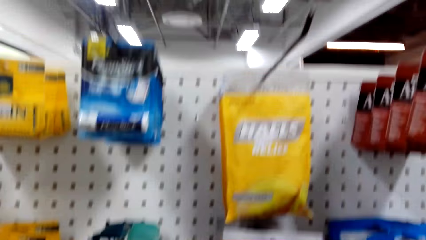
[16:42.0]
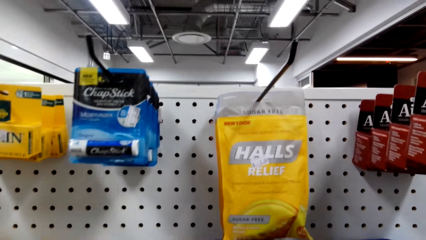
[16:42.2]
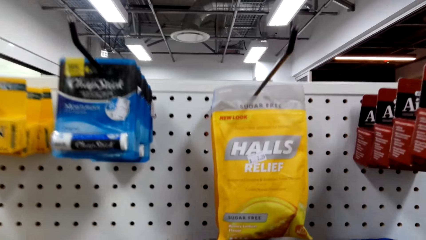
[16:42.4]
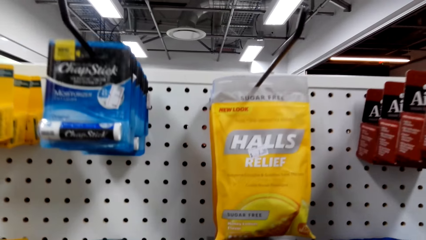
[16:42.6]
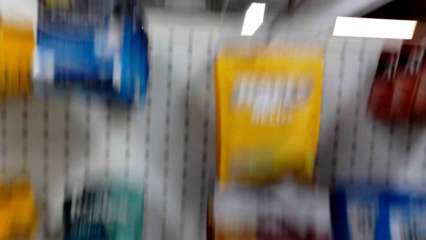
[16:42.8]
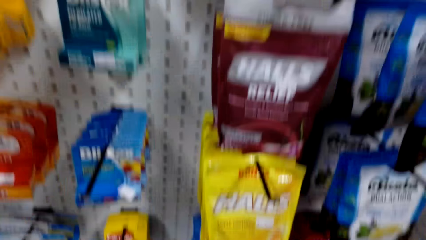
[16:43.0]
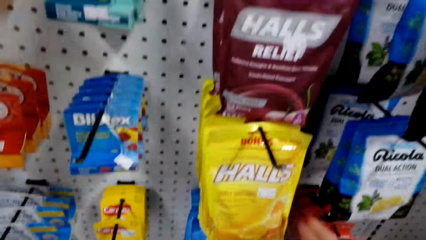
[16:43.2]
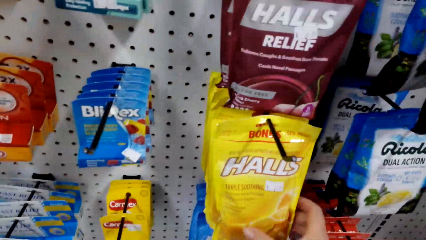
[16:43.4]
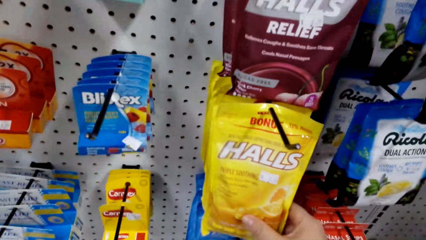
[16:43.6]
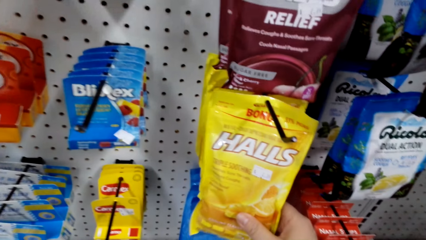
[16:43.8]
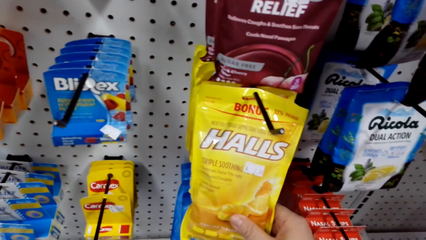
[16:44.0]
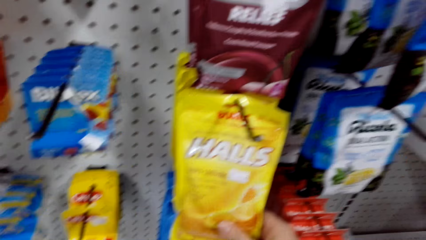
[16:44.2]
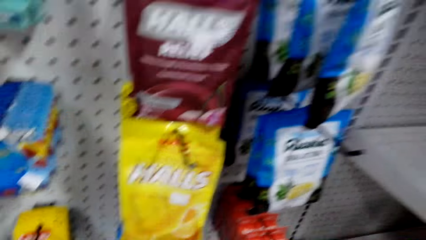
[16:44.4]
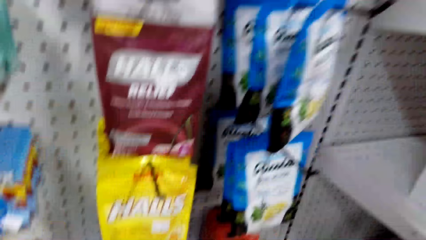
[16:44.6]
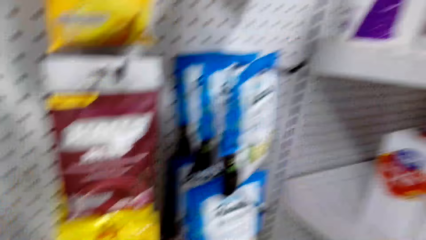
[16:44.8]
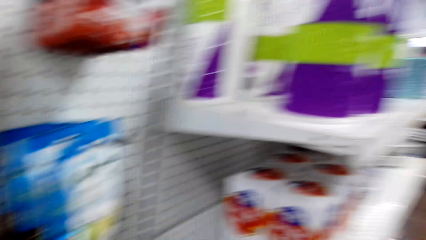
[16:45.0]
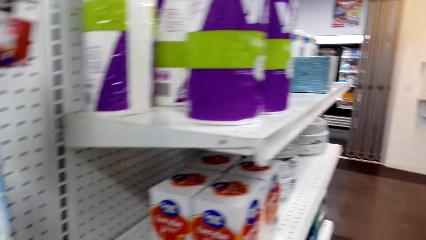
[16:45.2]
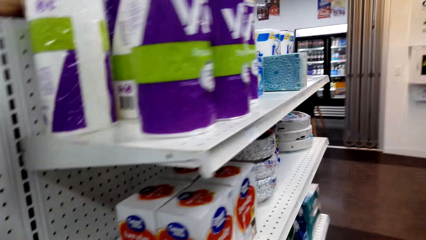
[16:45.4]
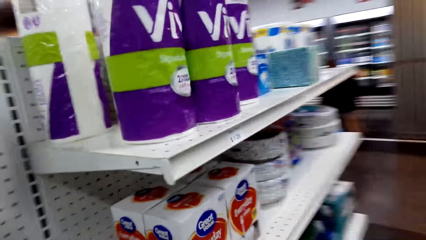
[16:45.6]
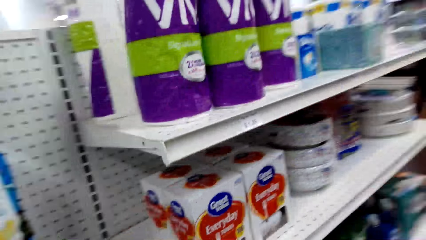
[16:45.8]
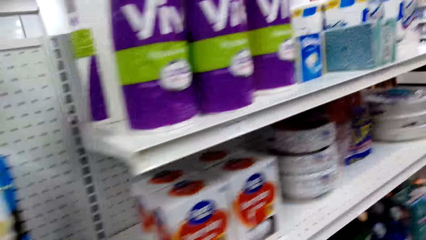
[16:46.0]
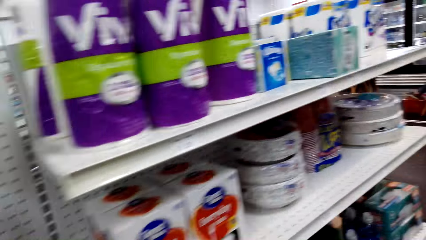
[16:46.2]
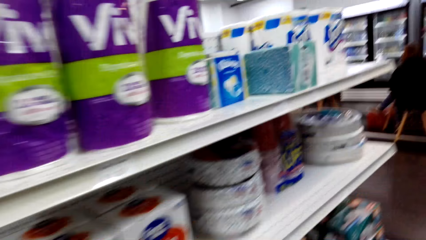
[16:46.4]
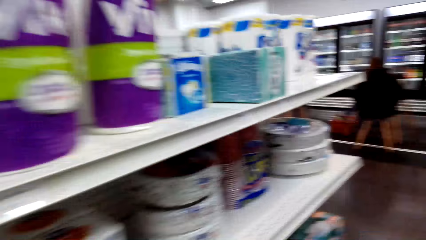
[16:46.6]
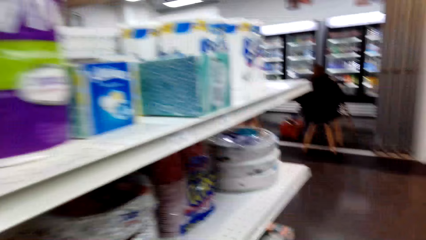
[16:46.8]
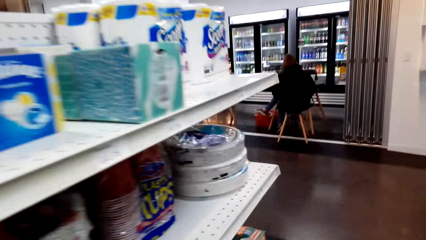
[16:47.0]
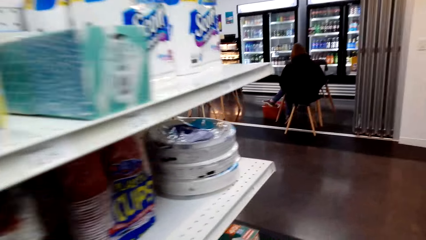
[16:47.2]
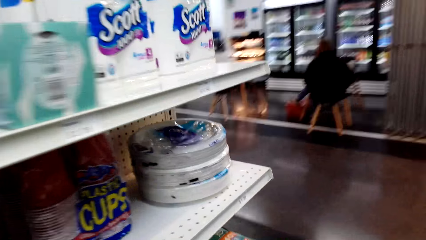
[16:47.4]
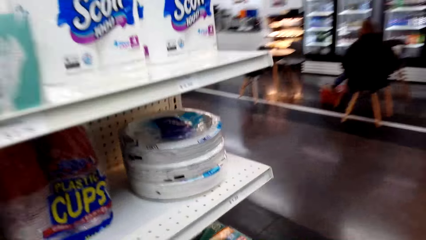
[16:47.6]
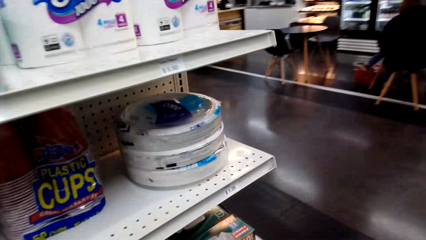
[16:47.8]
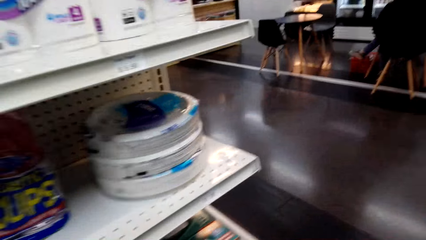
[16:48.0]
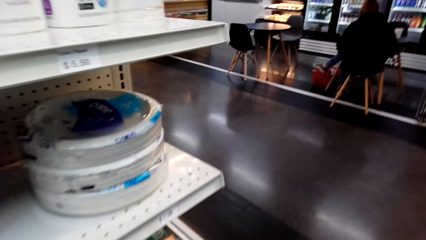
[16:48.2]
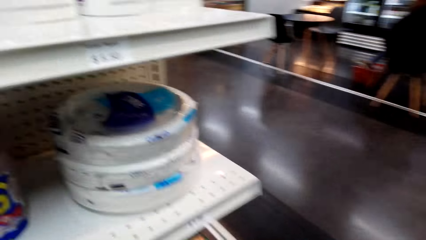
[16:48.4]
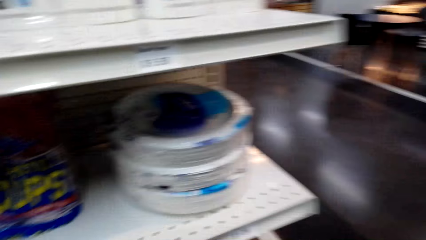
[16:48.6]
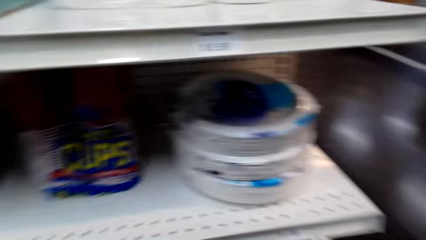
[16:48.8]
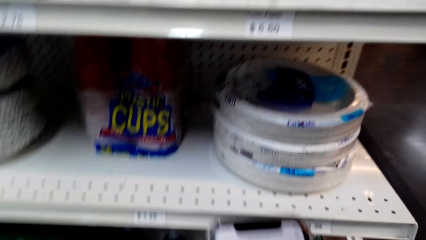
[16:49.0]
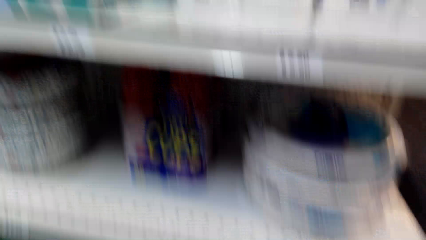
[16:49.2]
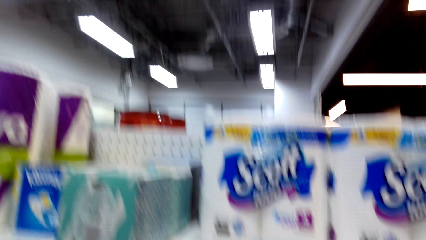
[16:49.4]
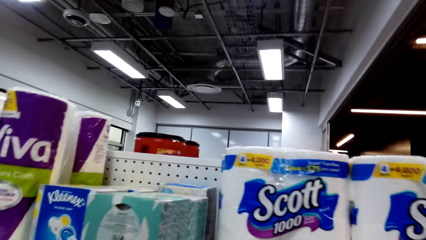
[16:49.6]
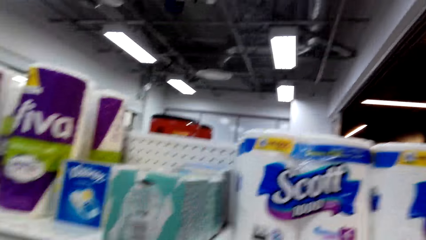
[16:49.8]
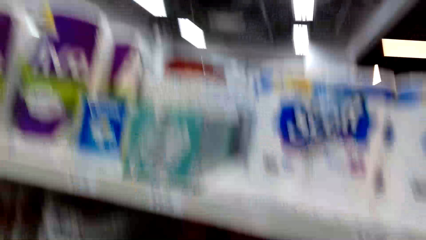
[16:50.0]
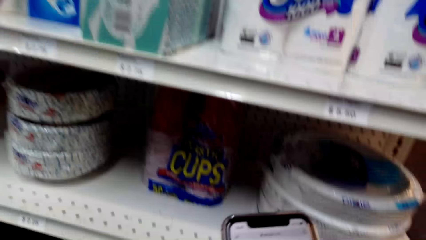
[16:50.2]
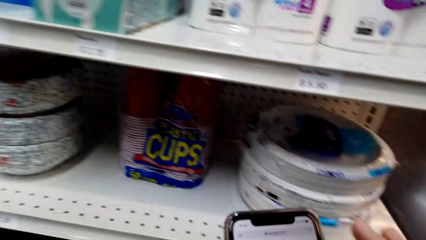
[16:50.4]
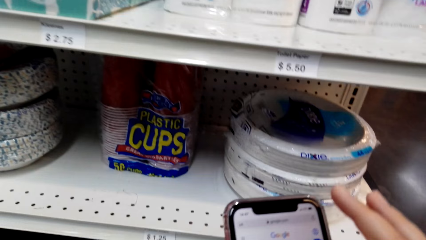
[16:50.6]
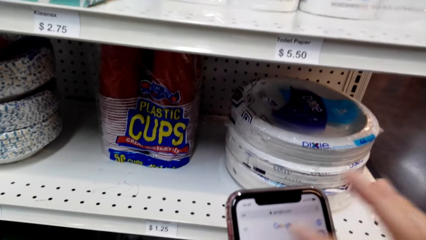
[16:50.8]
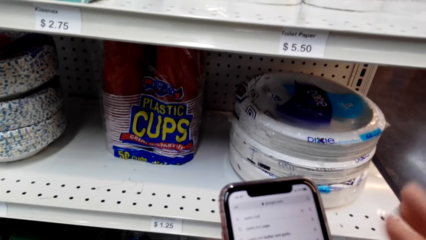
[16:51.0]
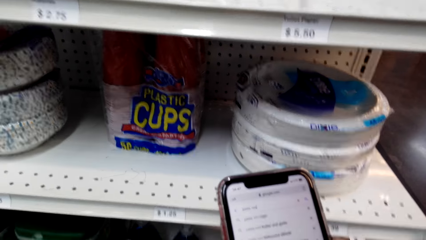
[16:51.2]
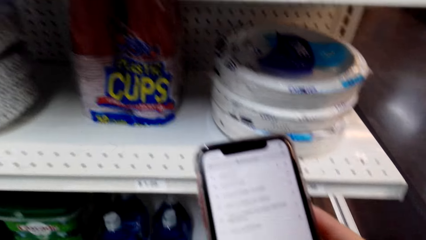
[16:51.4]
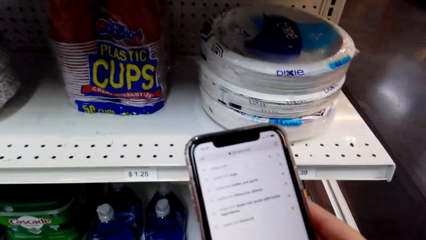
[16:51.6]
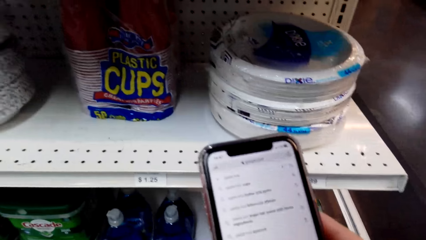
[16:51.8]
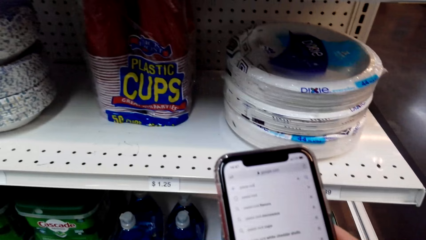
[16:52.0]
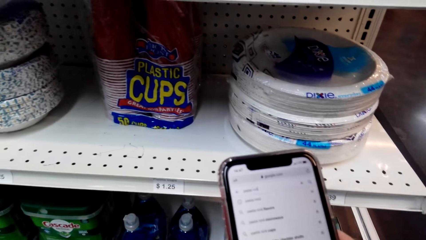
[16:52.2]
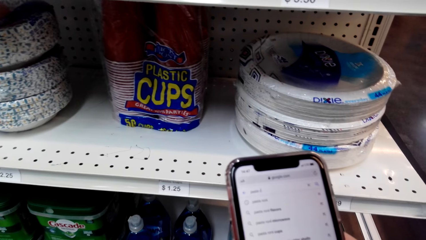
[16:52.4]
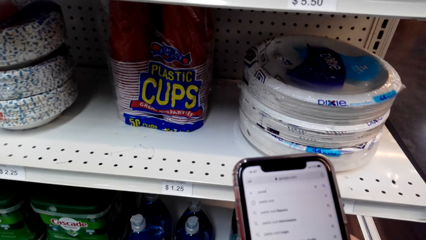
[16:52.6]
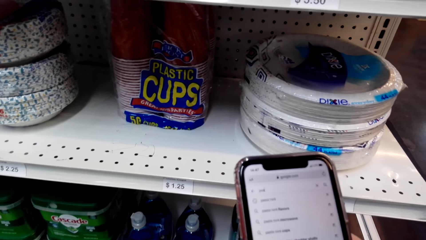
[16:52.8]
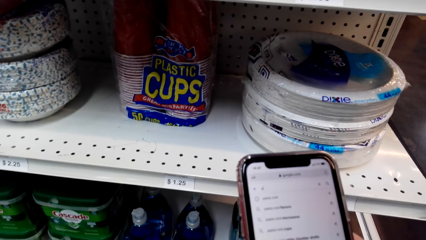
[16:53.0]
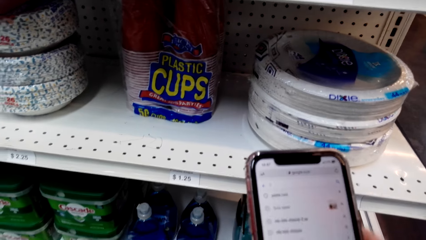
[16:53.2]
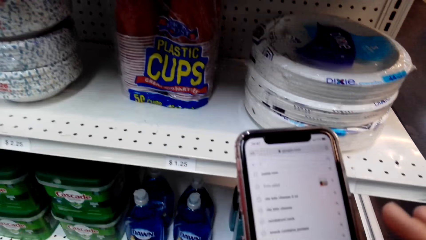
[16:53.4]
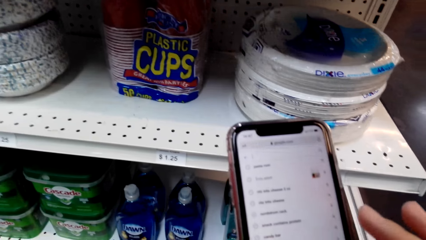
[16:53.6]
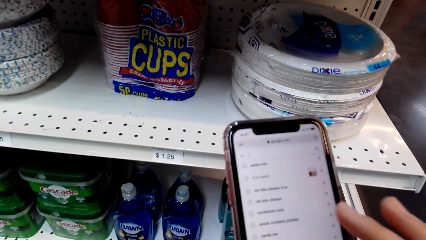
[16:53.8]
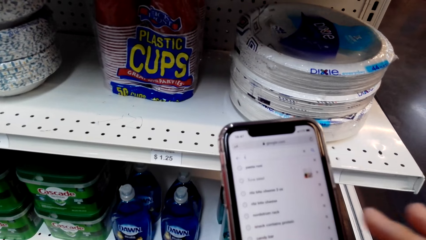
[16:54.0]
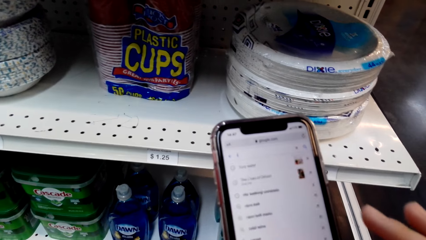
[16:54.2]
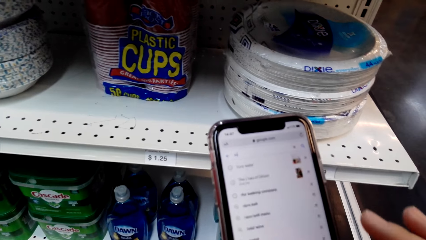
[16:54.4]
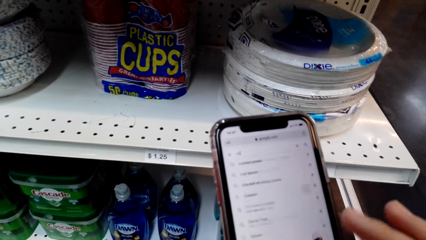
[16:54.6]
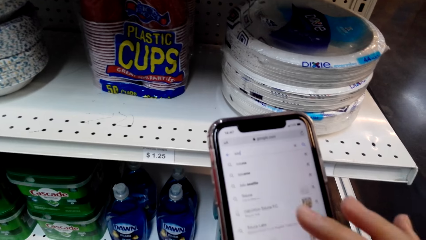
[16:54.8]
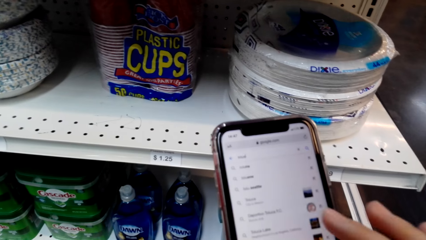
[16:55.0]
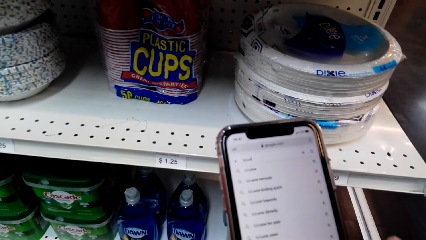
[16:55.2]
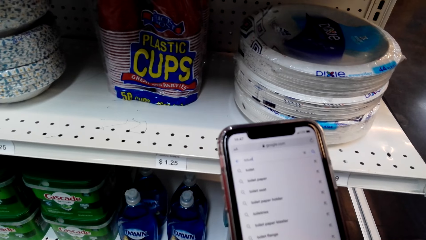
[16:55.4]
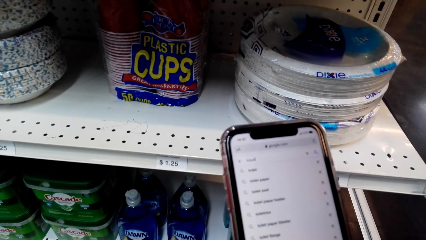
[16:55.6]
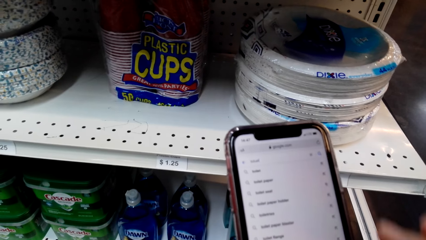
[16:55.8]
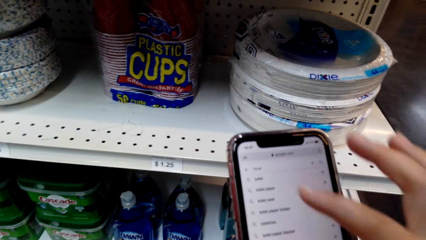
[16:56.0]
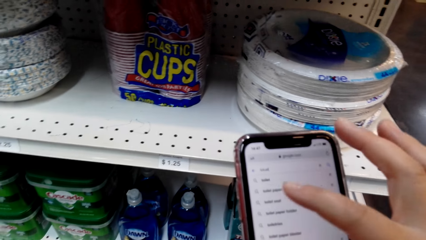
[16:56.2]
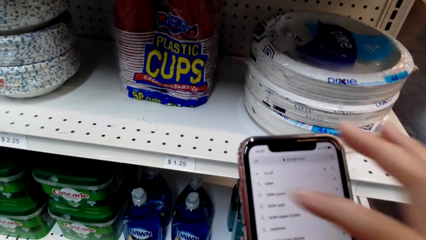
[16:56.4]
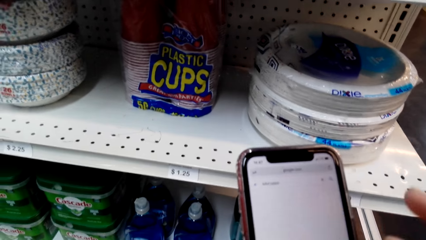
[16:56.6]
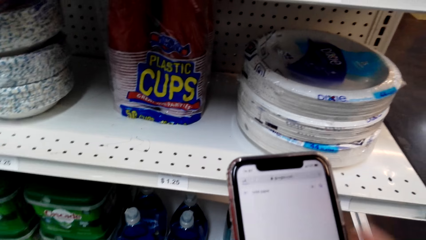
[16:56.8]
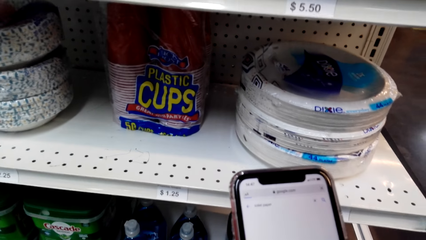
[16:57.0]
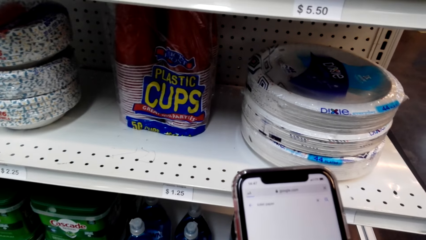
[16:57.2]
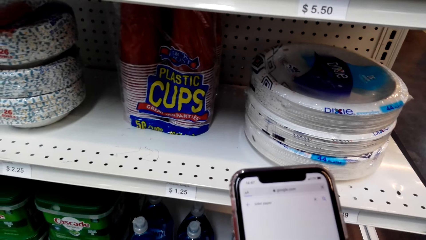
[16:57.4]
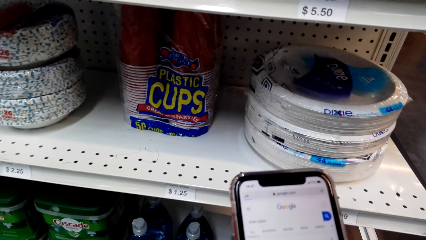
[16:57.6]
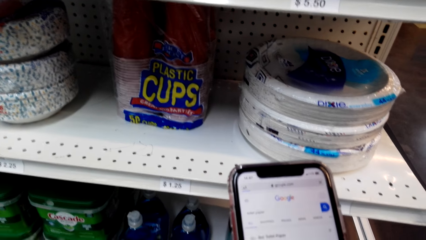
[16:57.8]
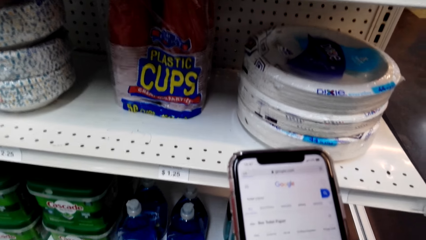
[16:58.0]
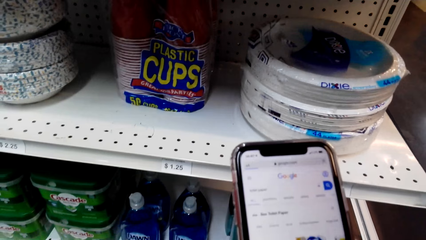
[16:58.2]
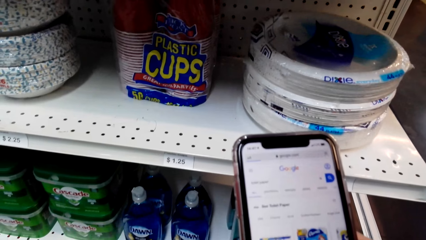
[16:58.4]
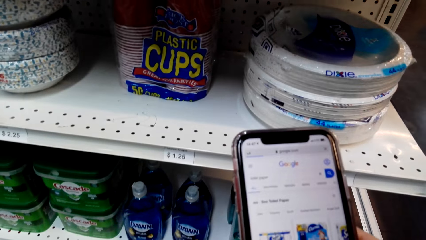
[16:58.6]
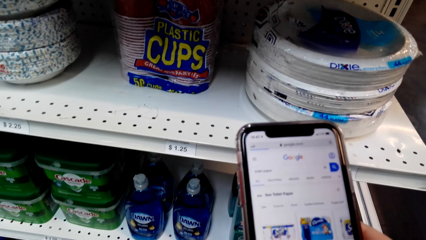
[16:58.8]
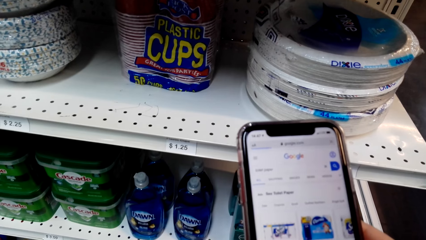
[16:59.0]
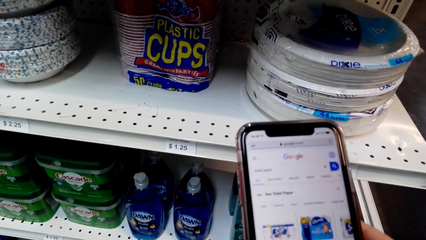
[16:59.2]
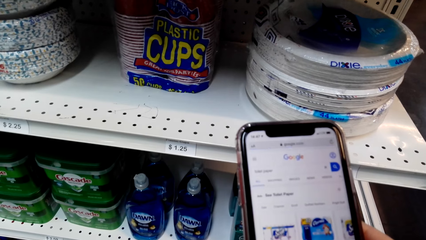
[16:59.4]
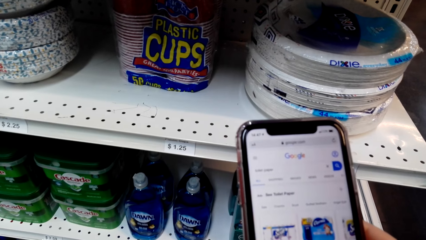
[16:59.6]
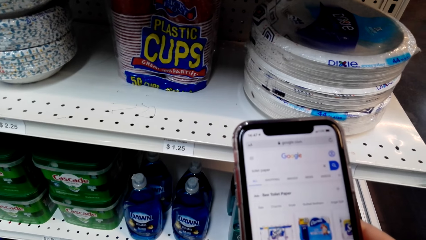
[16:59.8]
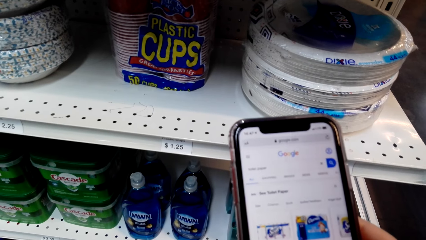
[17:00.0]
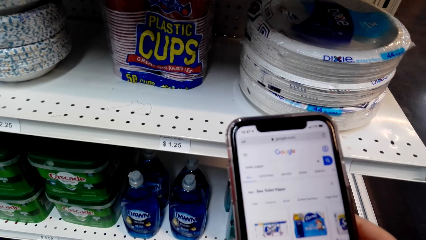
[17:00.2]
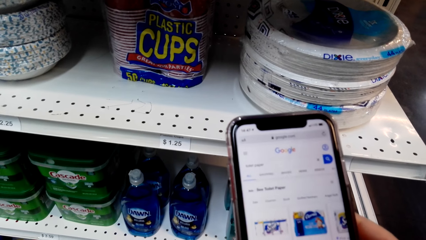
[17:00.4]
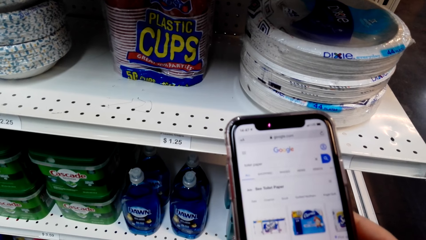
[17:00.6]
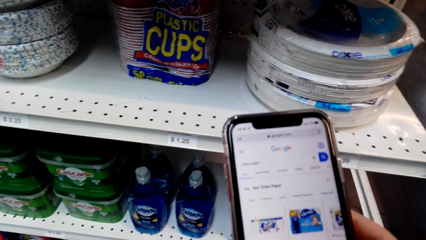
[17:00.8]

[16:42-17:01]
The camera wearer touches Halls. They walk around the supermarket. They operate the phone.
